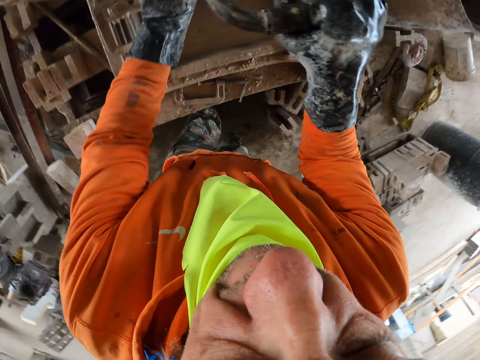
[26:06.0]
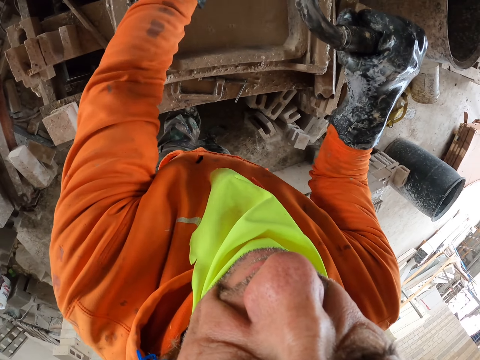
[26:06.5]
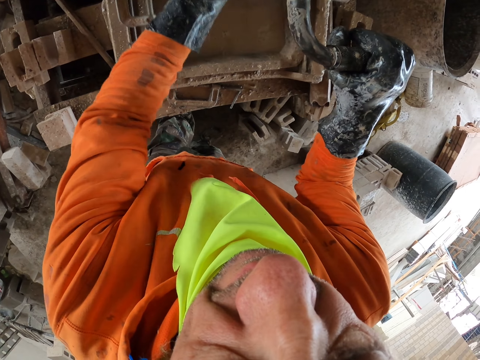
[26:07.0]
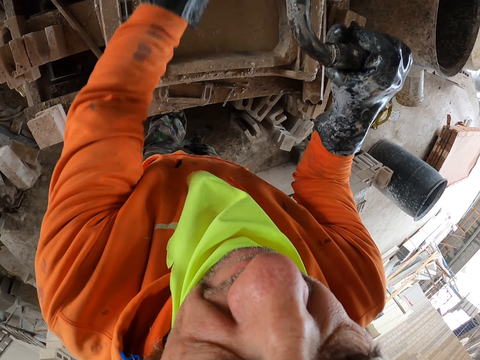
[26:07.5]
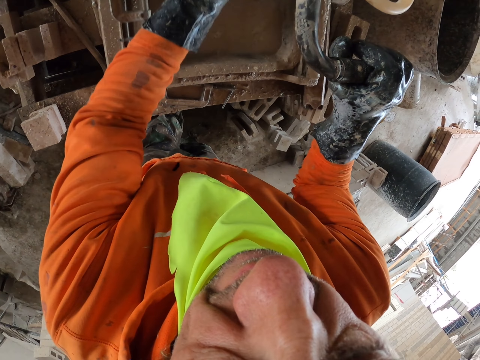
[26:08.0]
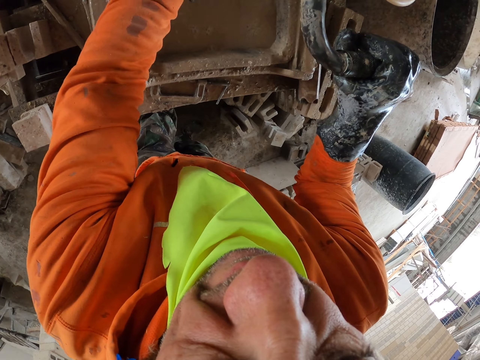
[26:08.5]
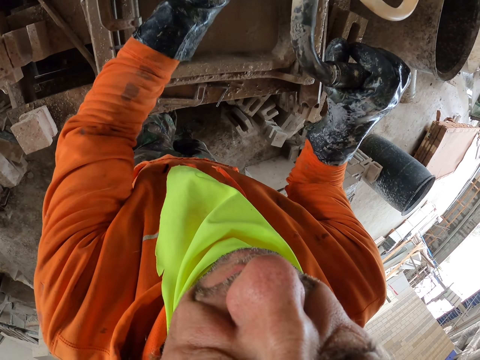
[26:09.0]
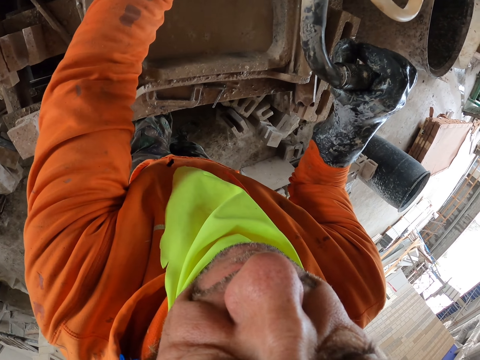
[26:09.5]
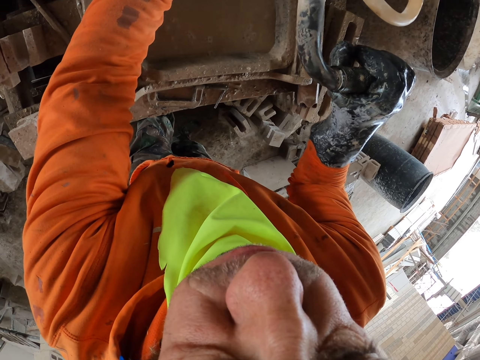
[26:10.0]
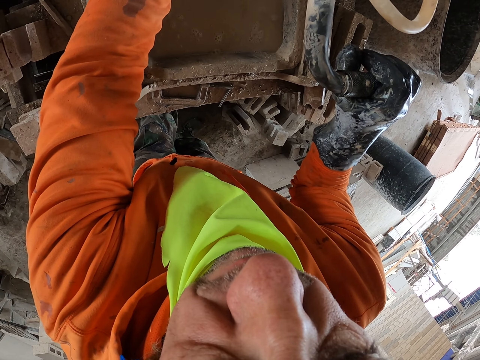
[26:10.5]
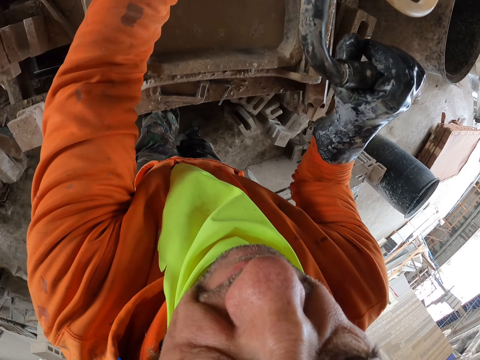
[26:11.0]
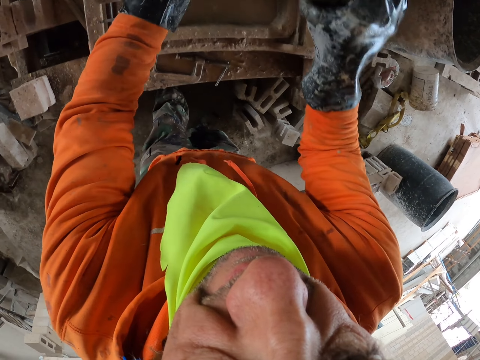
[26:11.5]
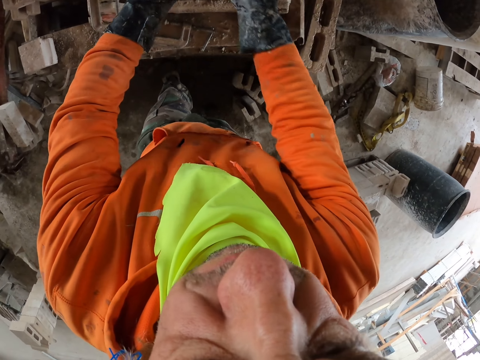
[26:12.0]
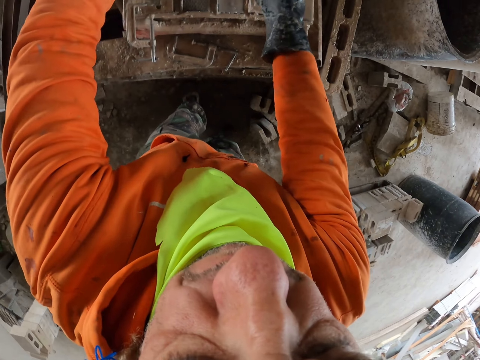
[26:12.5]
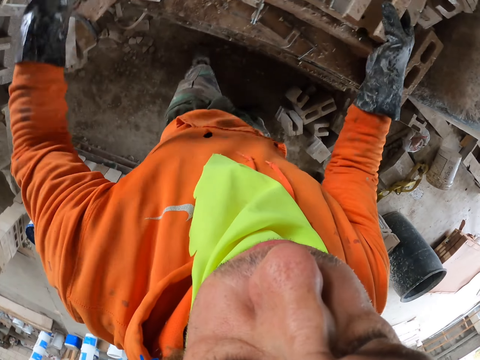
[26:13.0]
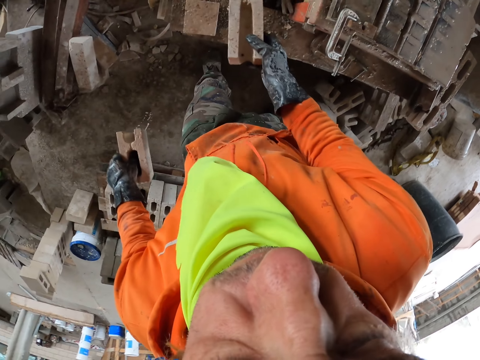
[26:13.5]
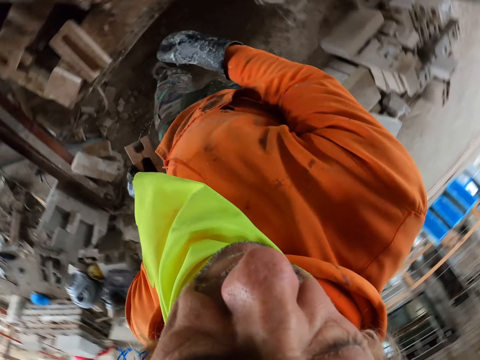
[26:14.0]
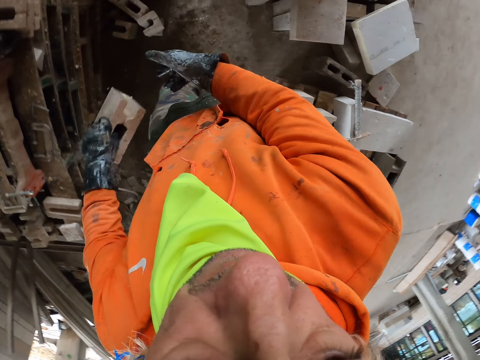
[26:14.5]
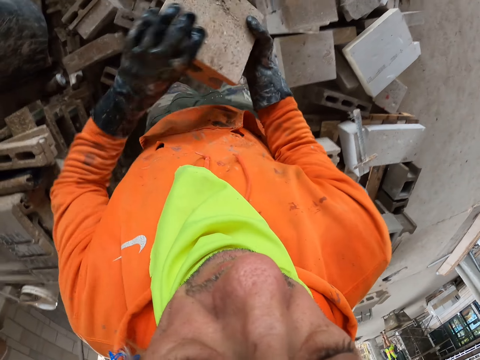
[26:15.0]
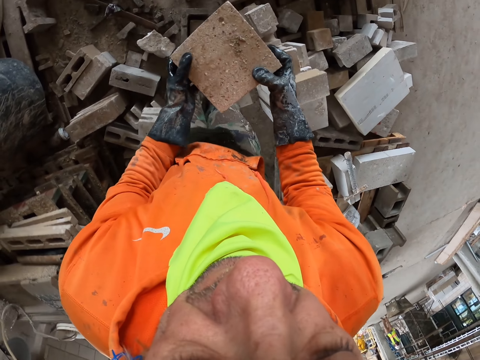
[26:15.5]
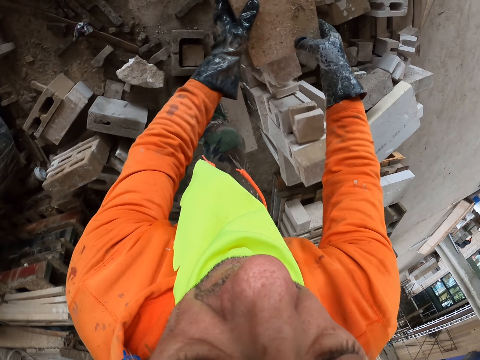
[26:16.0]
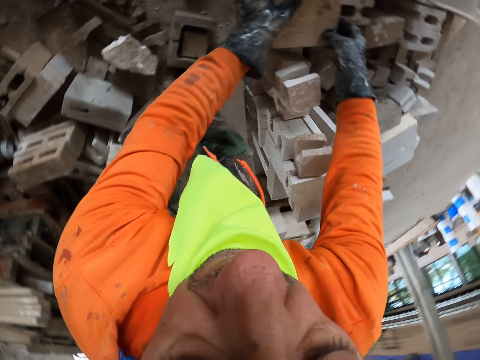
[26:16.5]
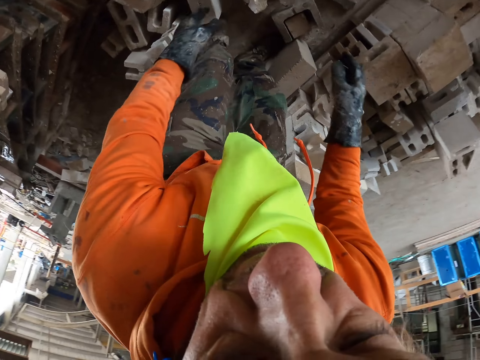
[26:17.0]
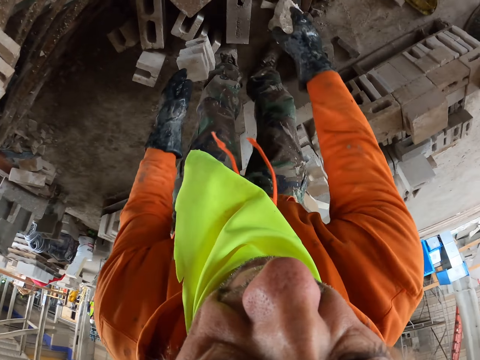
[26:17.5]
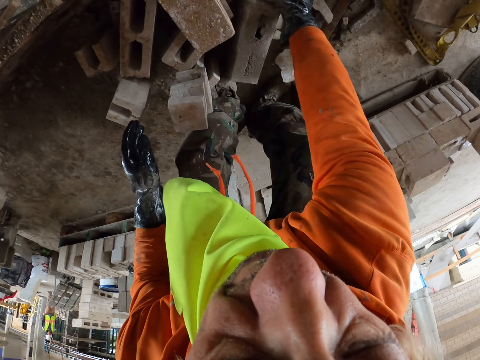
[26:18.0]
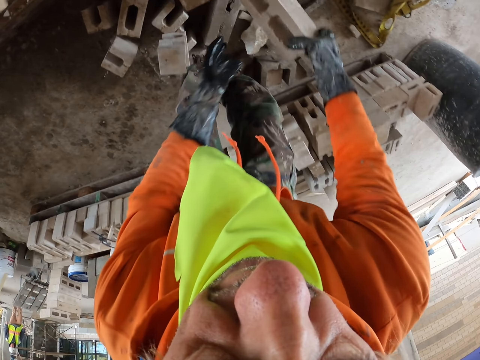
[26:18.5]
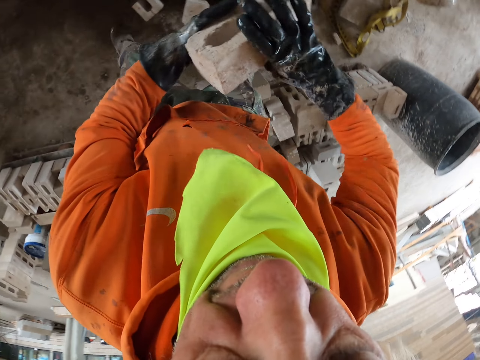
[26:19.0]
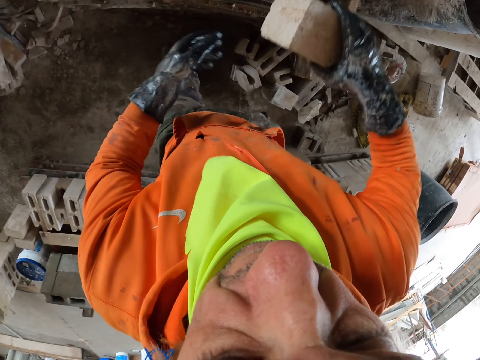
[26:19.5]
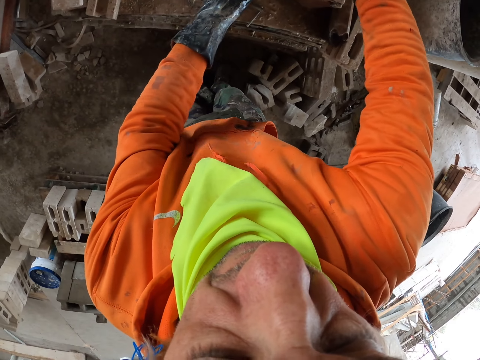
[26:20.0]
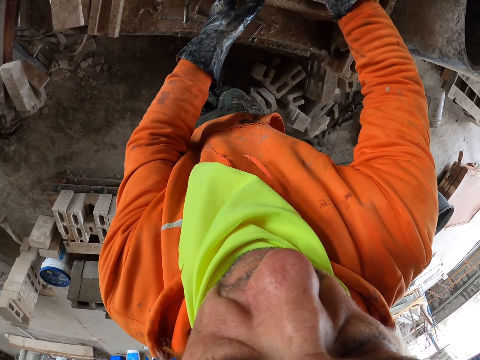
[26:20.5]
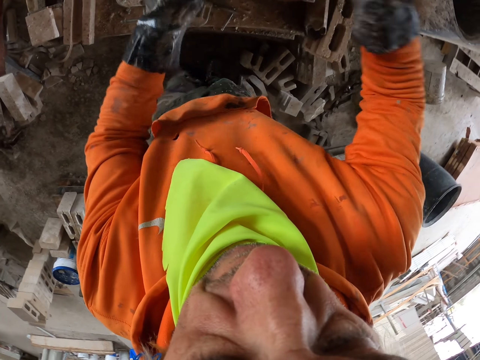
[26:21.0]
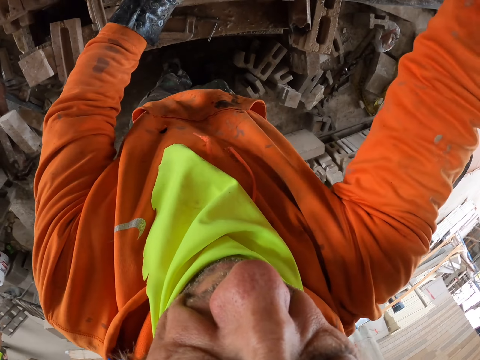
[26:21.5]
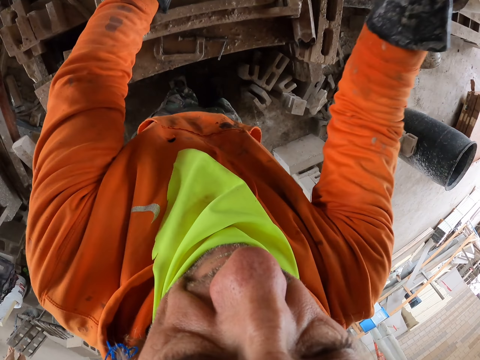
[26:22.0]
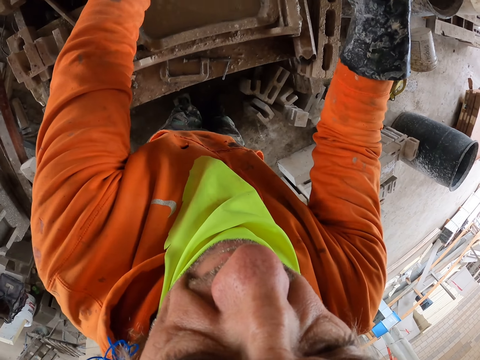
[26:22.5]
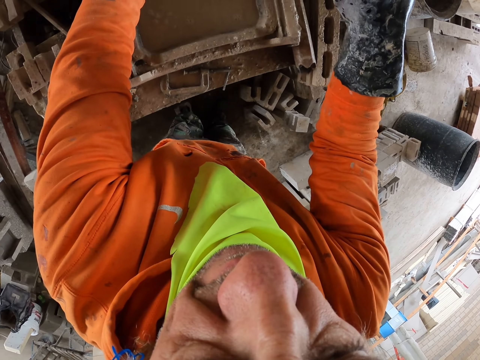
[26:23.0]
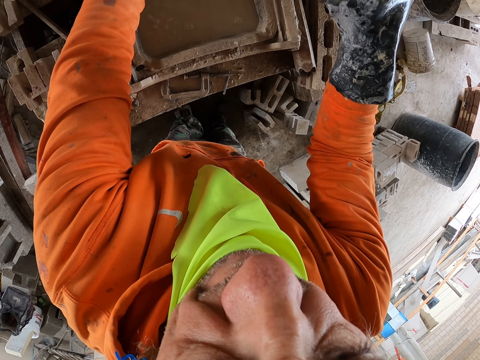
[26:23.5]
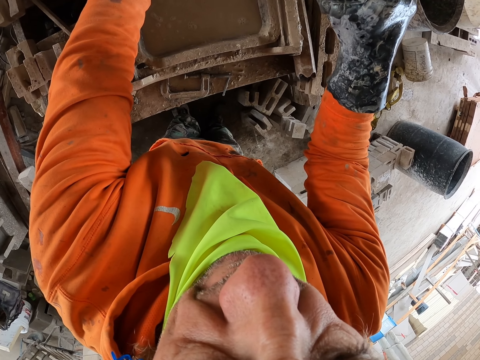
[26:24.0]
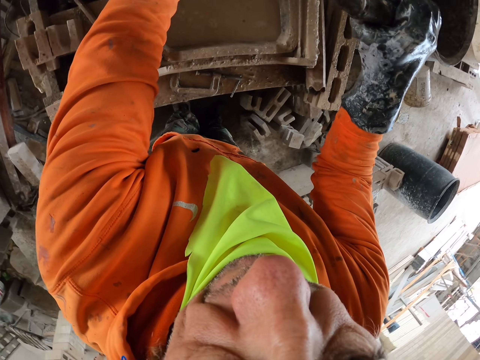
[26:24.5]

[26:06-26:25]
The camera wearer moves the machine. They put a brick aside. They put bricks down. They pick up the brick. They put the brick on the brick maker. They cut the brick.

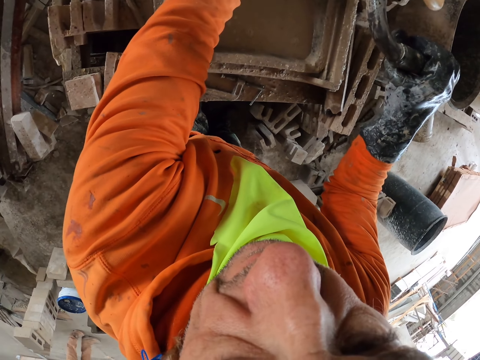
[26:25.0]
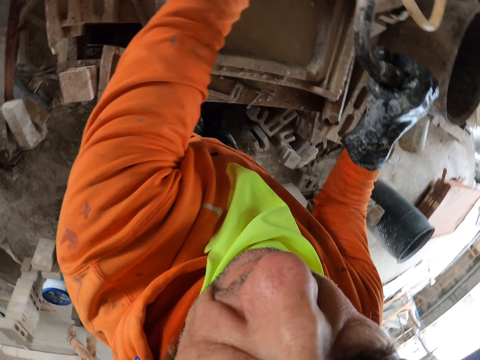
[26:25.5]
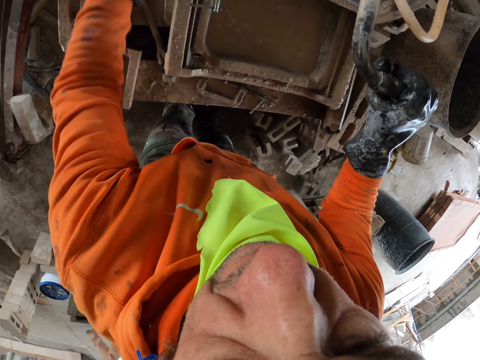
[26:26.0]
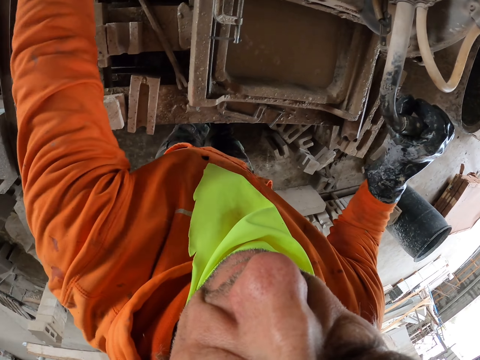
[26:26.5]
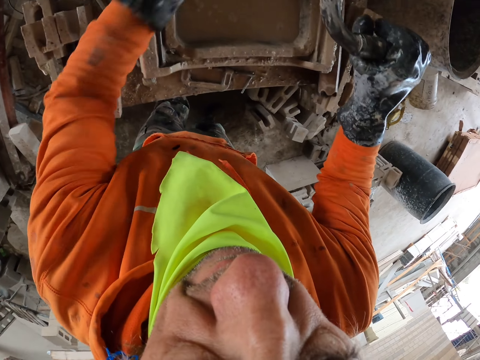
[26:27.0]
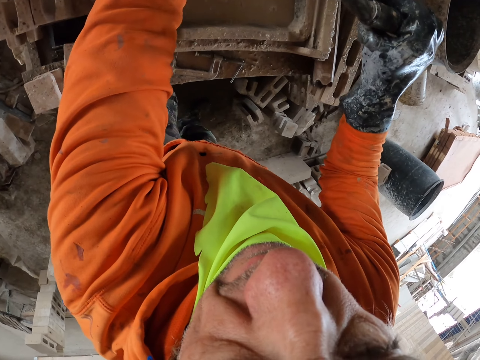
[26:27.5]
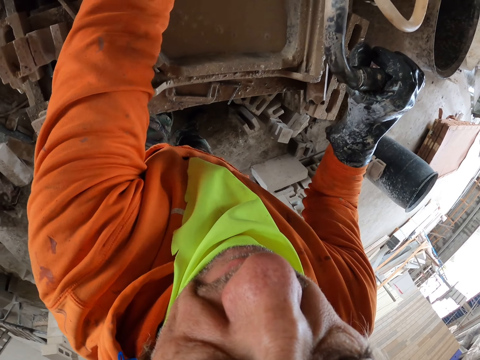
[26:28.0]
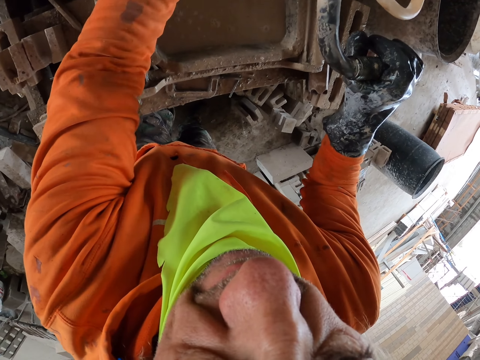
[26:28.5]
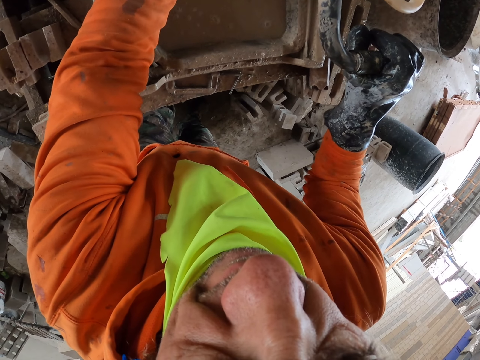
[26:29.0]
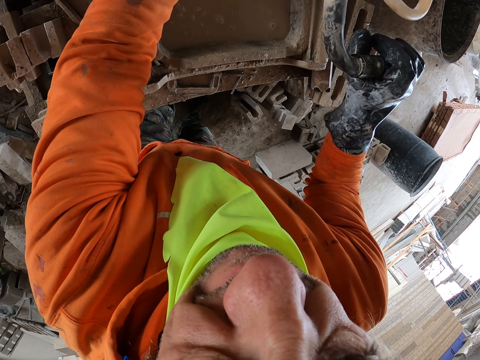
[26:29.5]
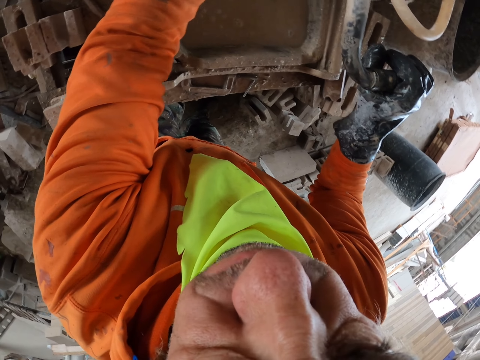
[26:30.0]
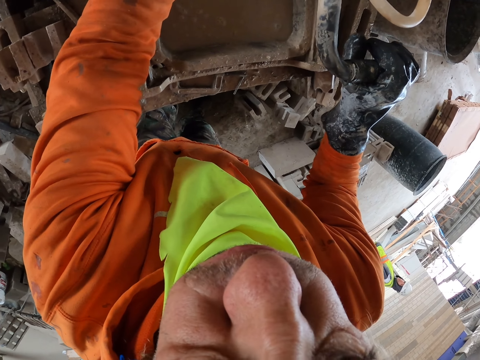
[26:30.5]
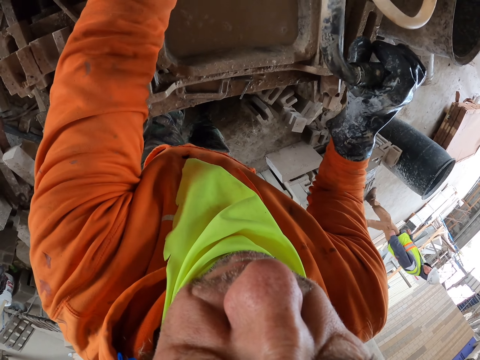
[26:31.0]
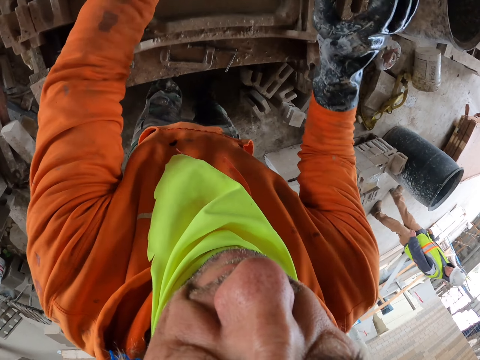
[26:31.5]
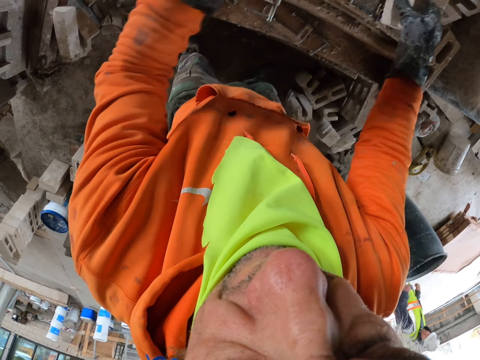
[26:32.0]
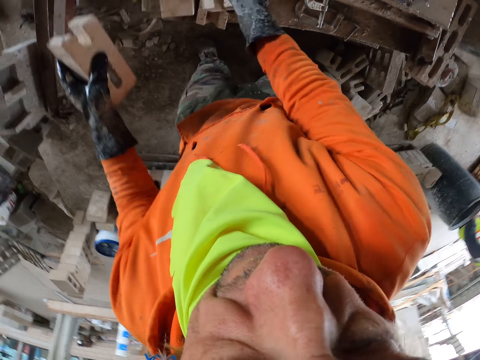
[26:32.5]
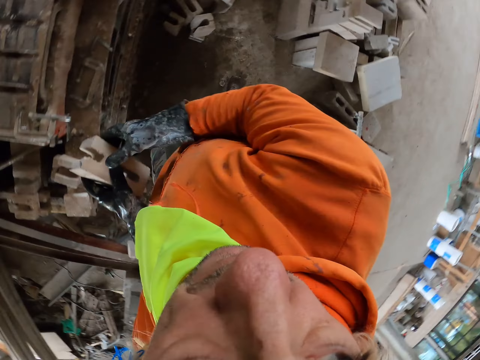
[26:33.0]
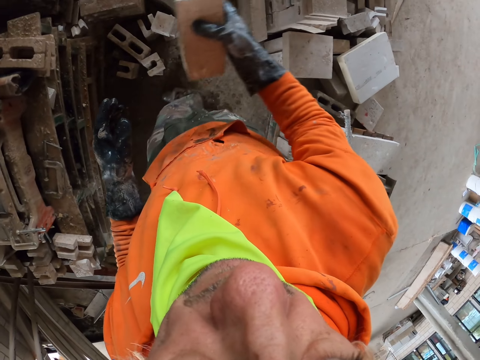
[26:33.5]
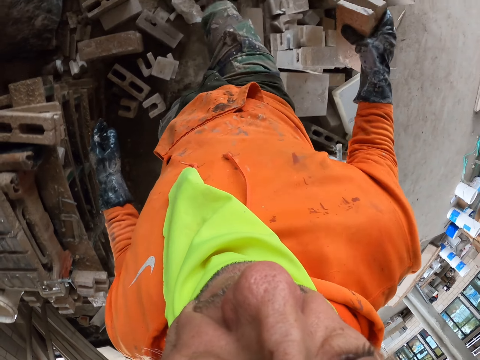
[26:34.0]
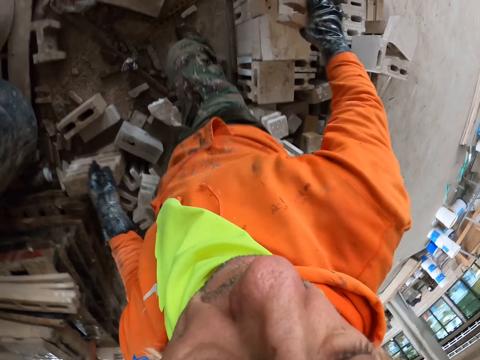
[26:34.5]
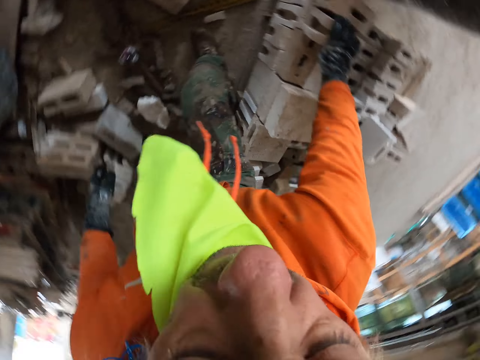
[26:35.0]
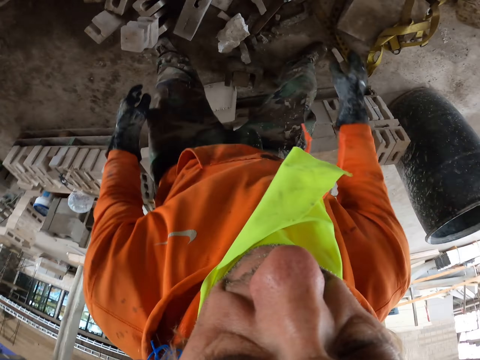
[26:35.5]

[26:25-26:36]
The camera wearer puts a brick aside. They put the brick aside repeatedly. They walk around holding the brick.
